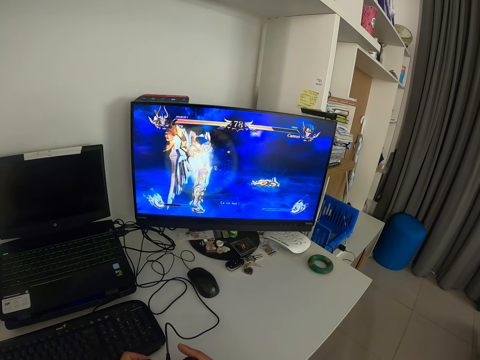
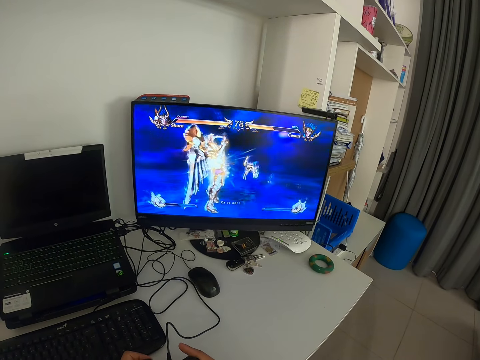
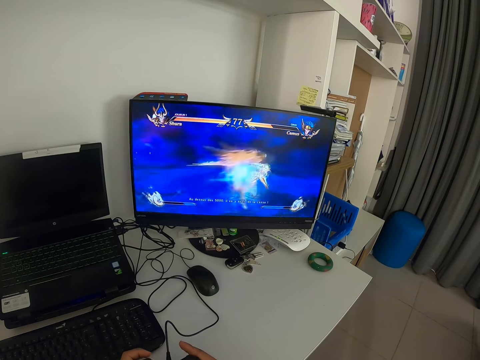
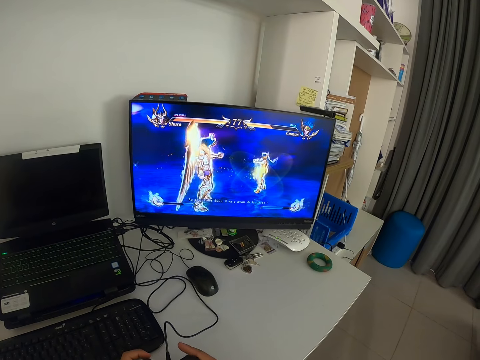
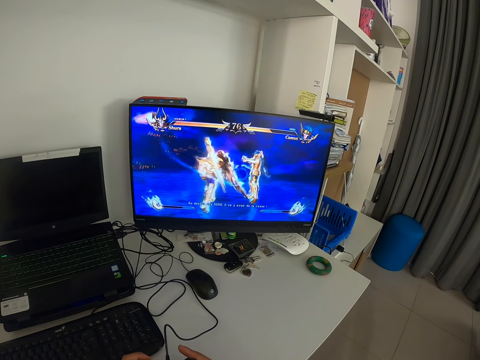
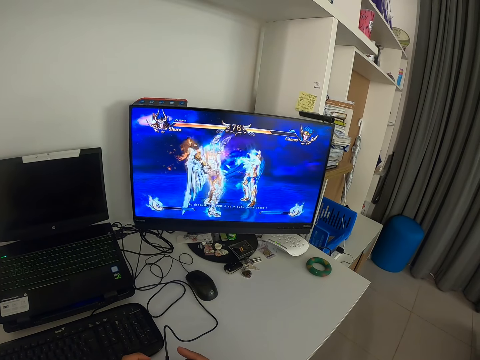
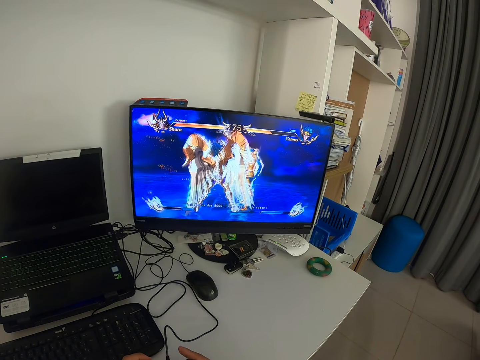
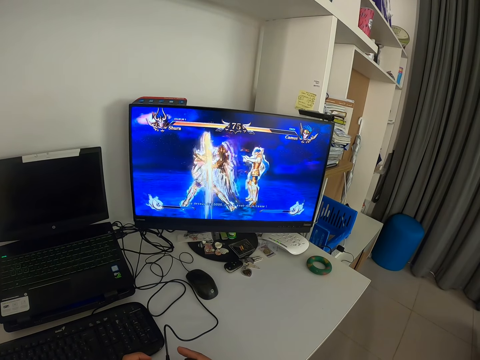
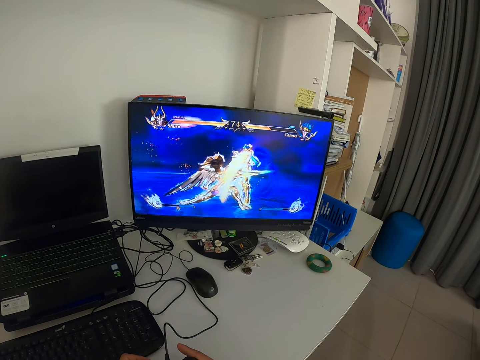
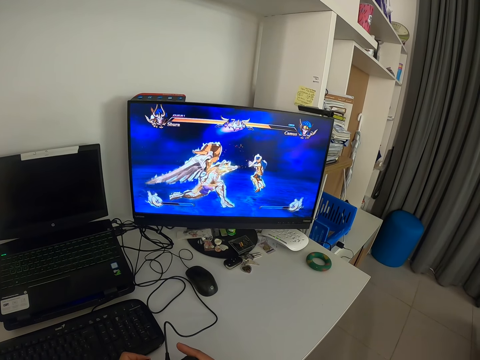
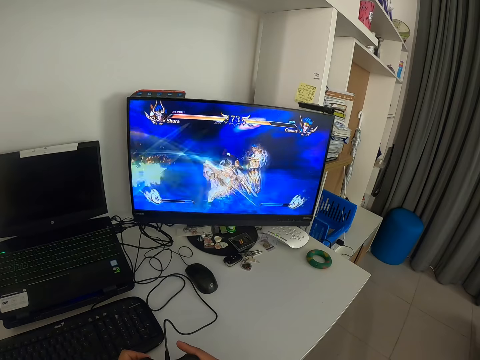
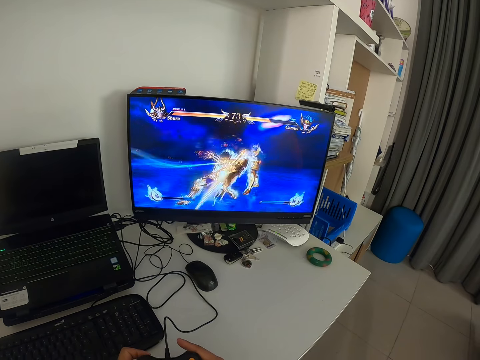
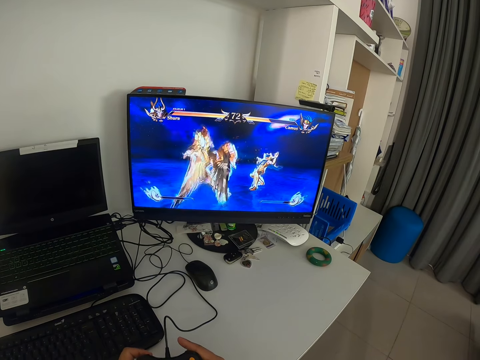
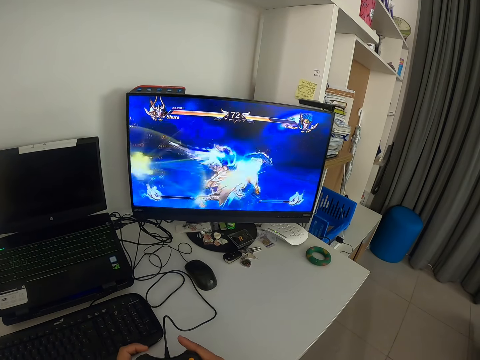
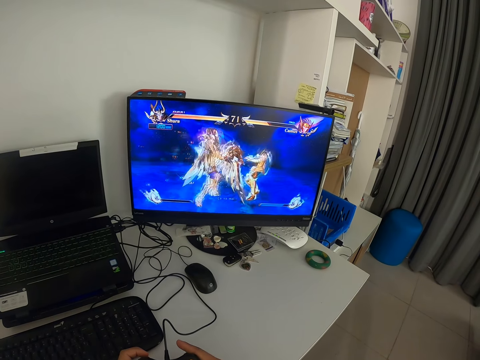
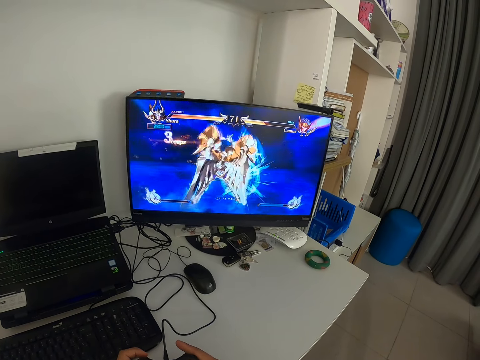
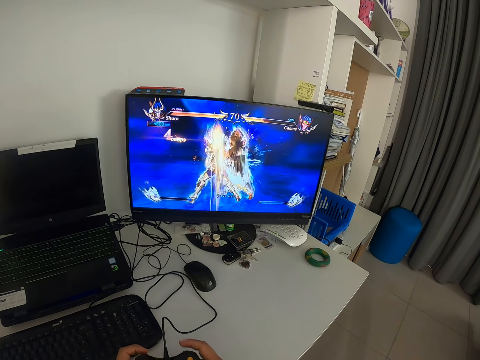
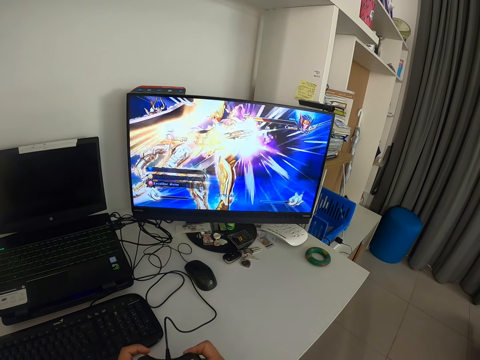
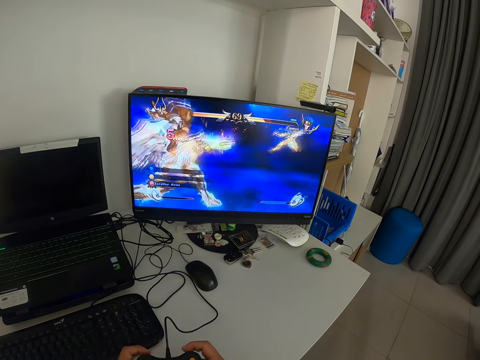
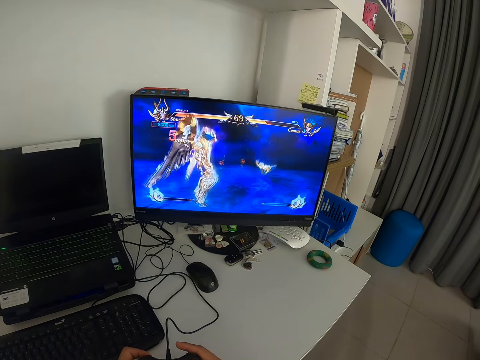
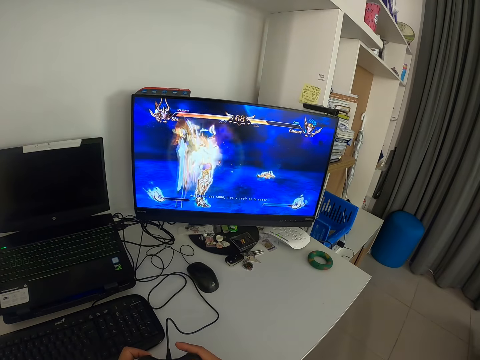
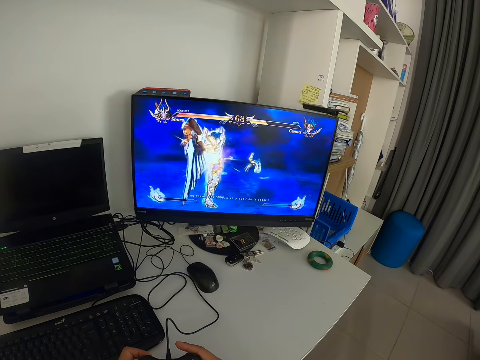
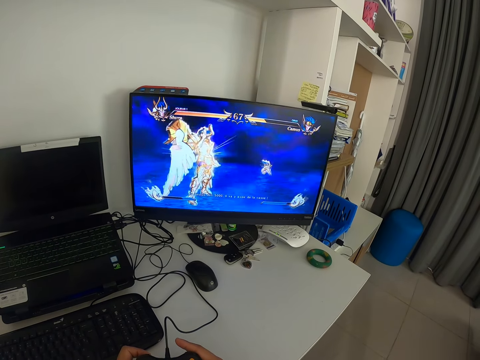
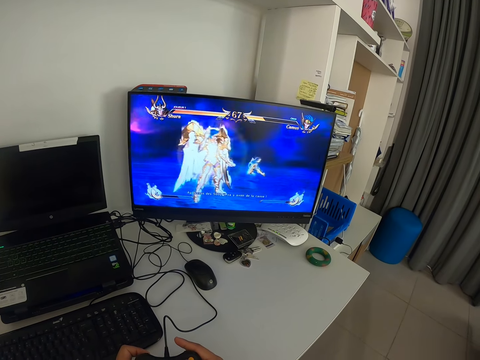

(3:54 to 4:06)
The camera wearer looks at a monitor. They press the game pad. They look at the monitor.

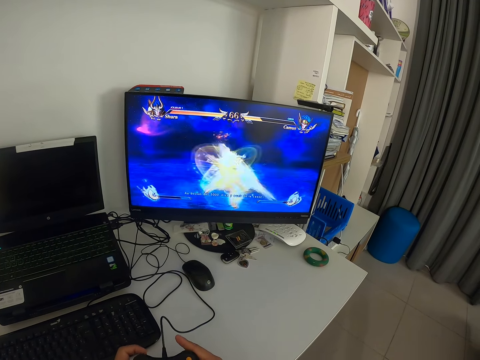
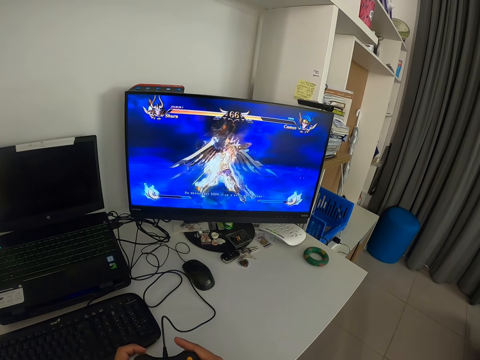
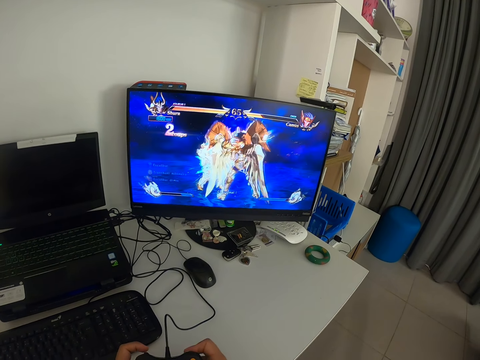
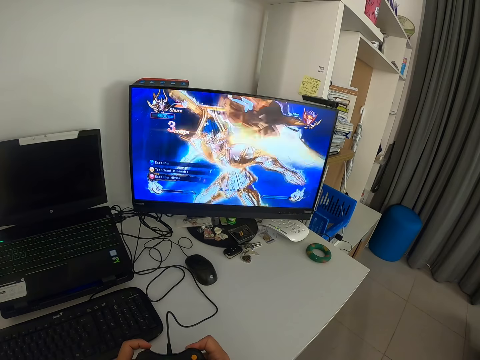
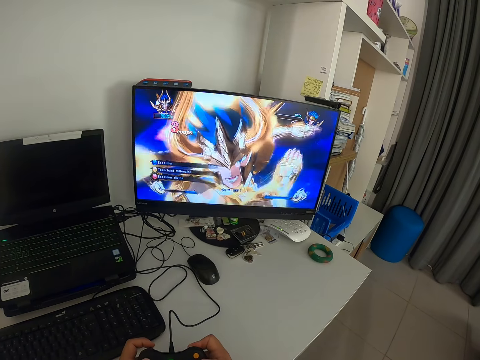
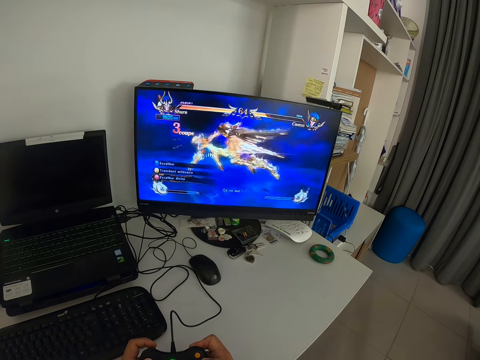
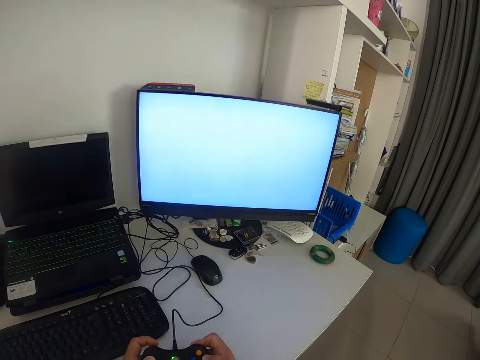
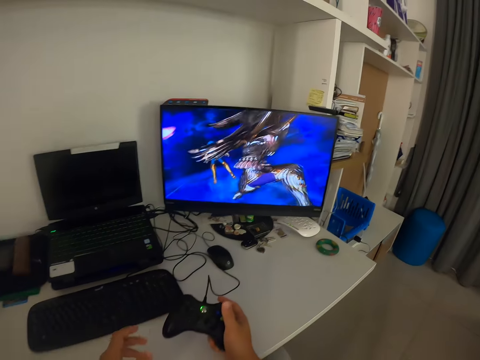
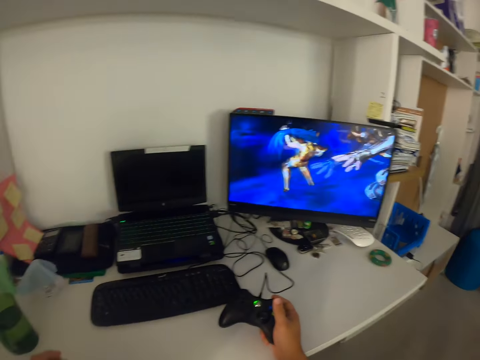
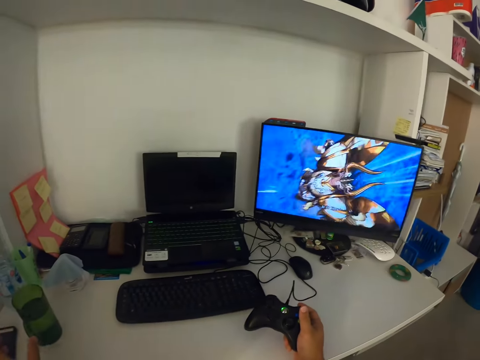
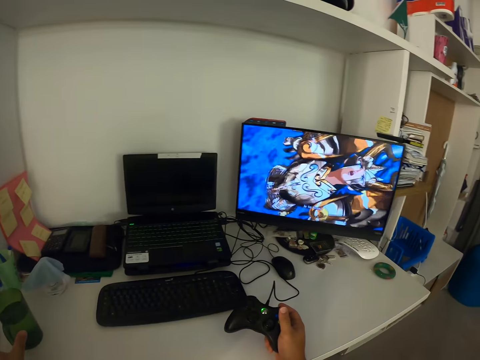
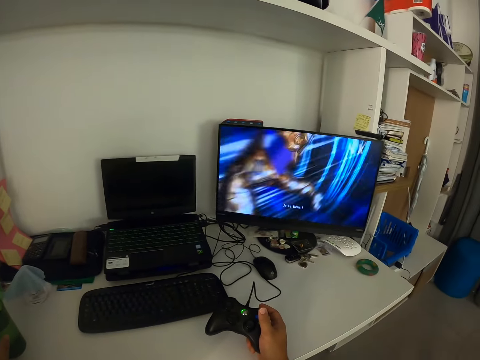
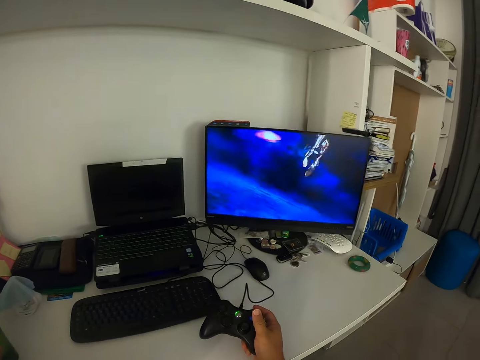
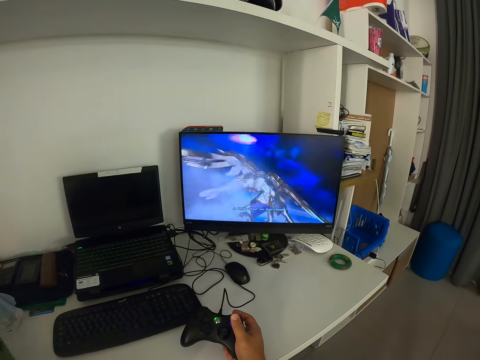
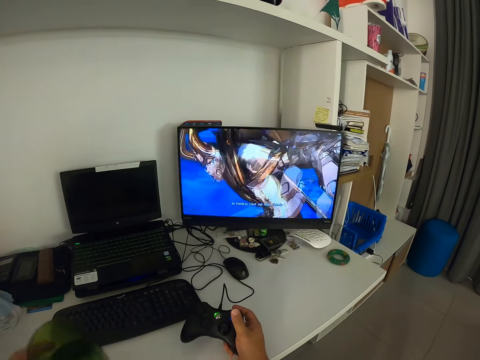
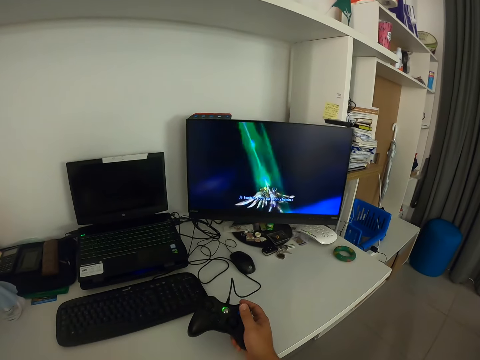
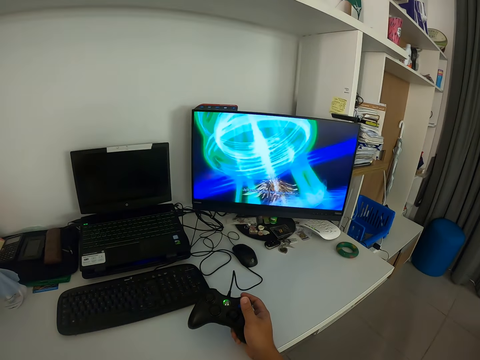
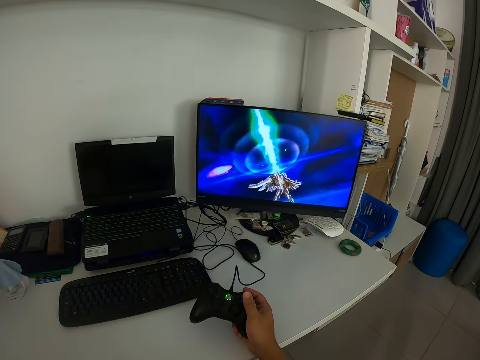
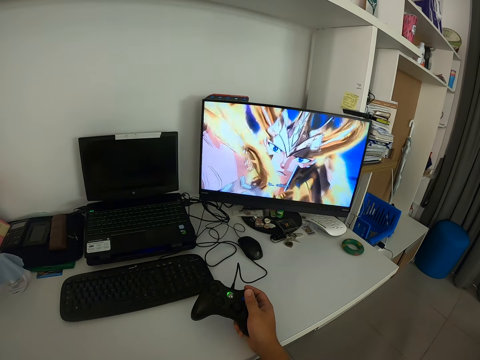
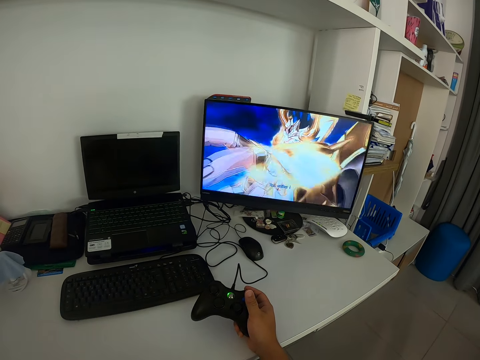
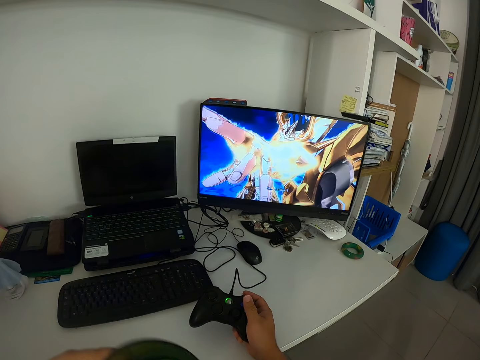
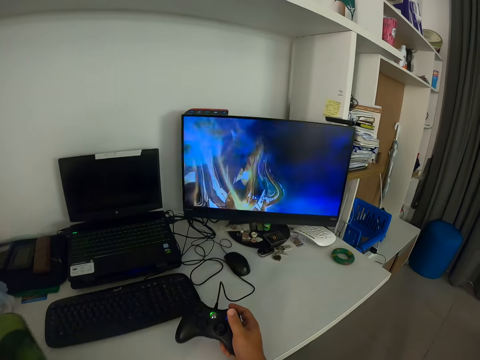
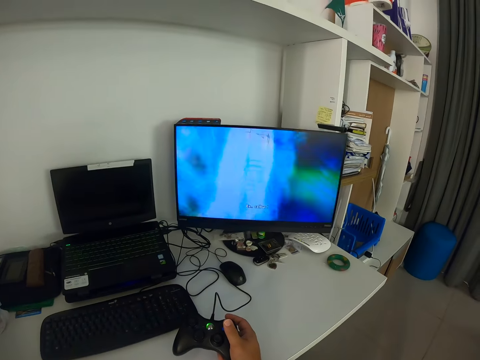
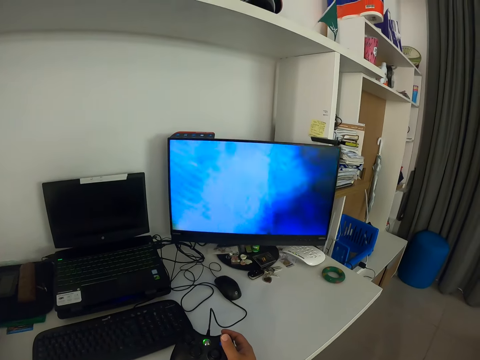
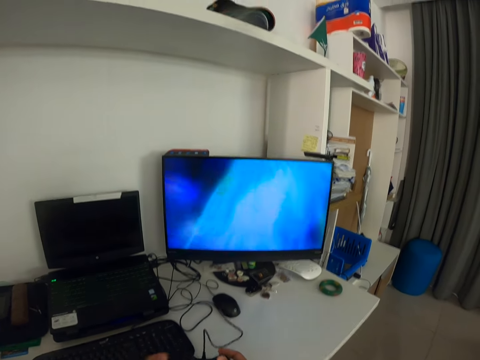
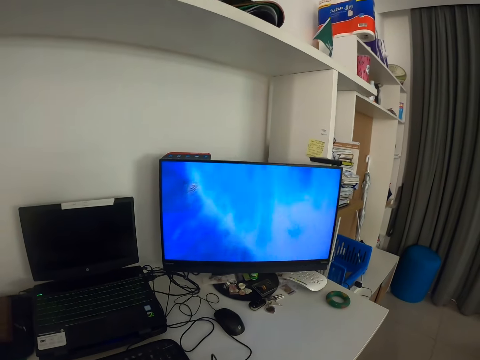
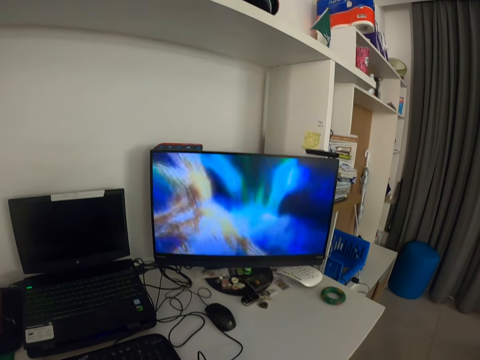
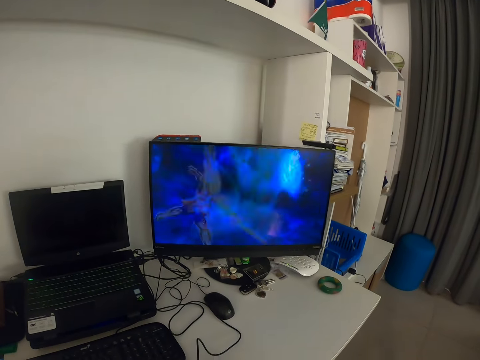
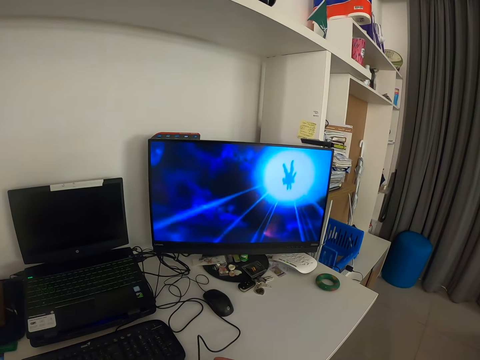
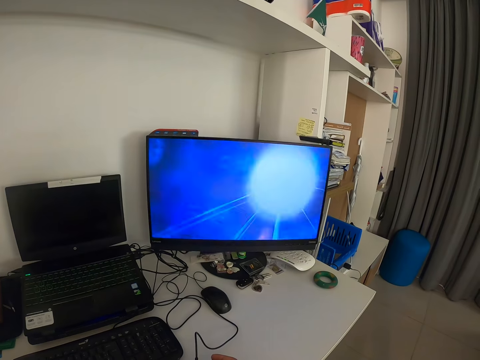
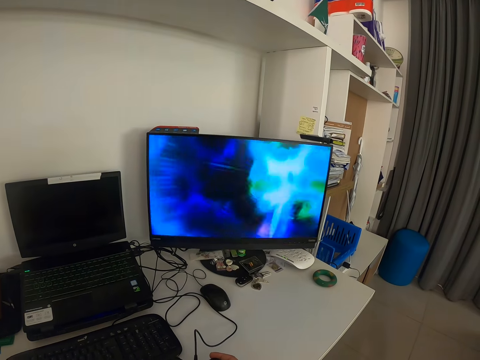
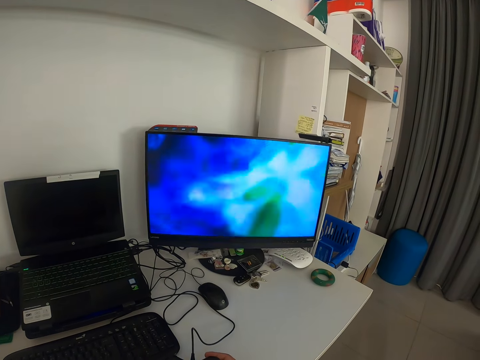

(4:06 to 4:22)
The camera wearer presses the game pad. He looks at a monitor. He removes his left hand from the game console or mouse. He holds the game console with his right hand. He turns his head to his left. He touches his phone. He looks at the monitor. He carries the cup of water from the table towards himself. He drinks from the cup. He looks at the monitor. He puts the cup on the table. He stops drinking from the cup. He looks at the monitor.
